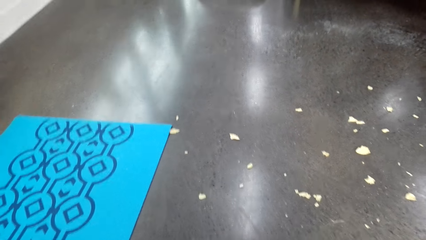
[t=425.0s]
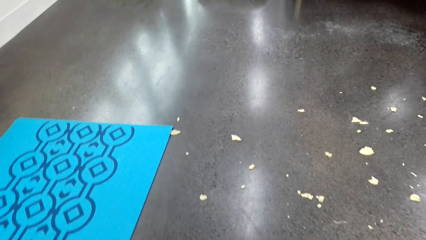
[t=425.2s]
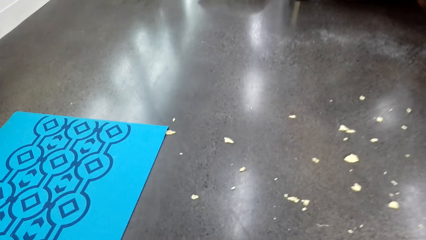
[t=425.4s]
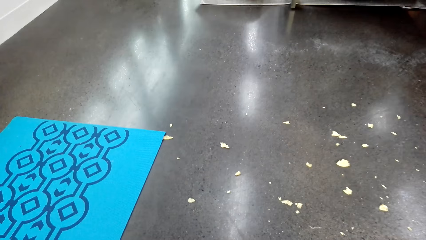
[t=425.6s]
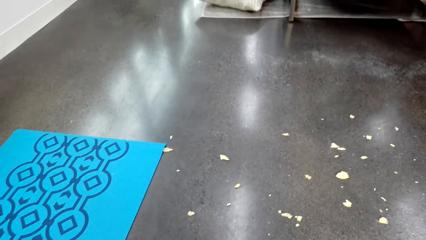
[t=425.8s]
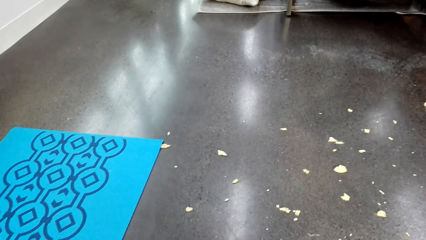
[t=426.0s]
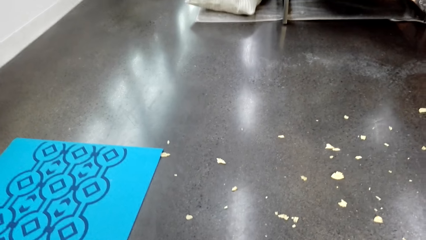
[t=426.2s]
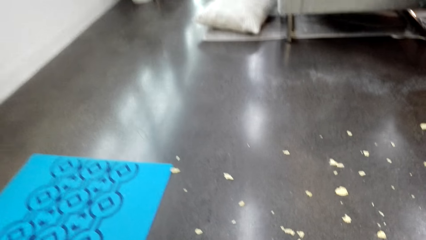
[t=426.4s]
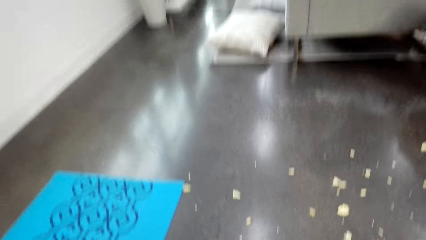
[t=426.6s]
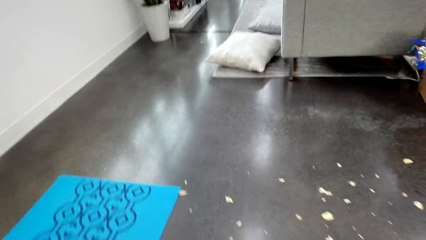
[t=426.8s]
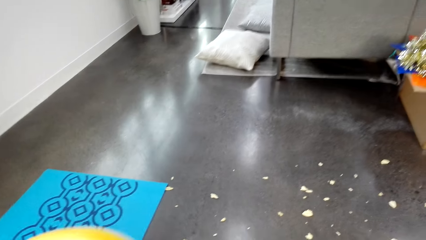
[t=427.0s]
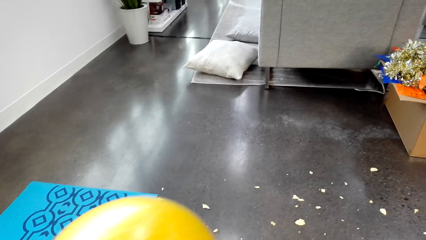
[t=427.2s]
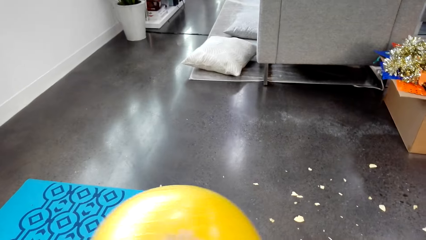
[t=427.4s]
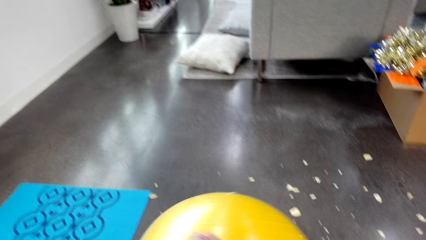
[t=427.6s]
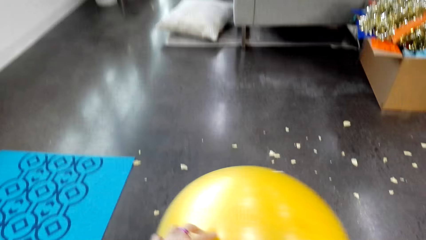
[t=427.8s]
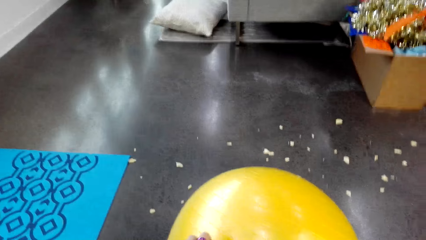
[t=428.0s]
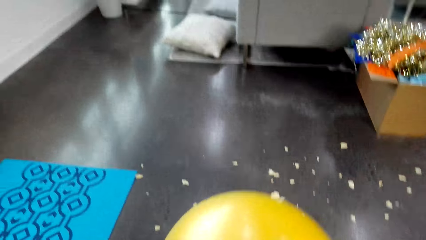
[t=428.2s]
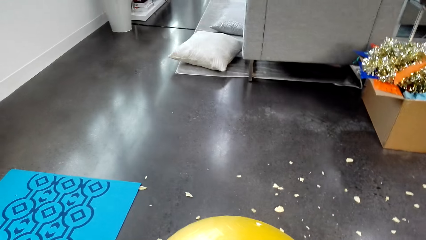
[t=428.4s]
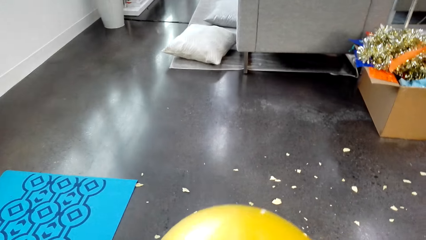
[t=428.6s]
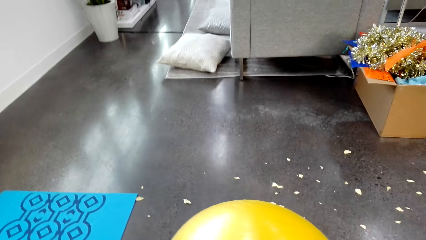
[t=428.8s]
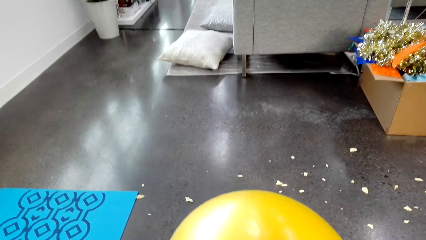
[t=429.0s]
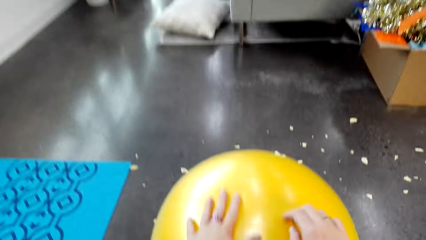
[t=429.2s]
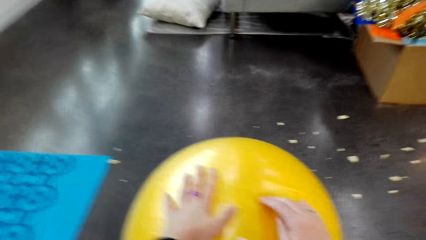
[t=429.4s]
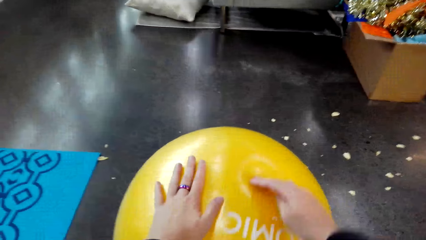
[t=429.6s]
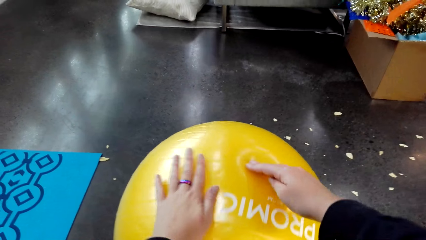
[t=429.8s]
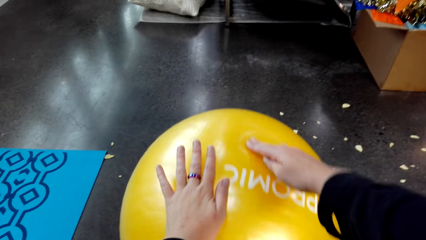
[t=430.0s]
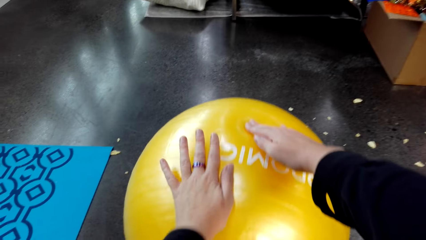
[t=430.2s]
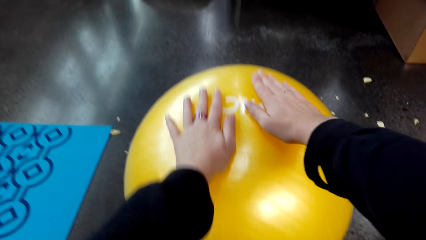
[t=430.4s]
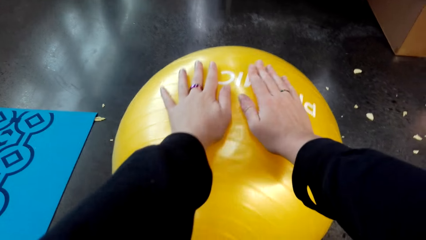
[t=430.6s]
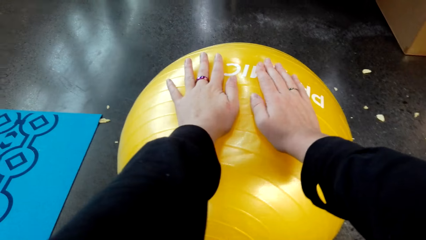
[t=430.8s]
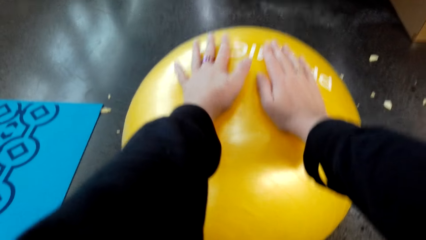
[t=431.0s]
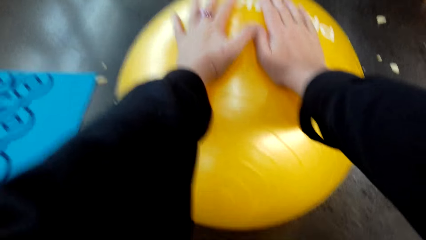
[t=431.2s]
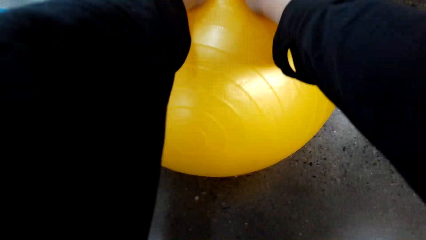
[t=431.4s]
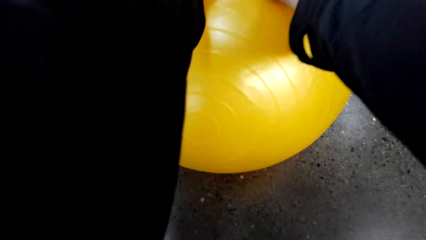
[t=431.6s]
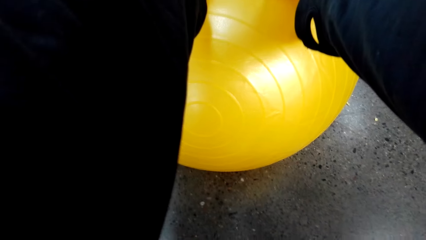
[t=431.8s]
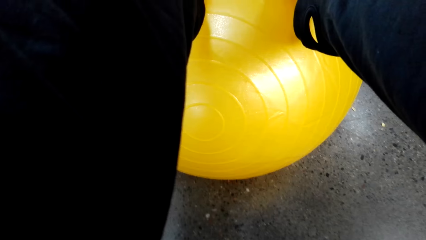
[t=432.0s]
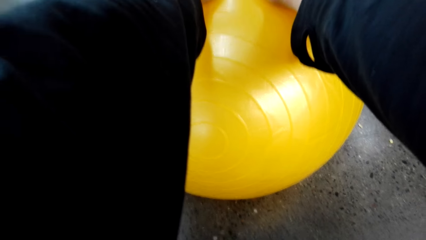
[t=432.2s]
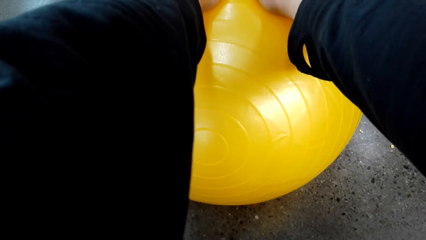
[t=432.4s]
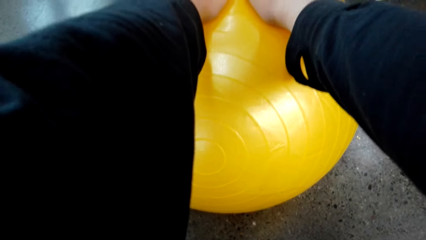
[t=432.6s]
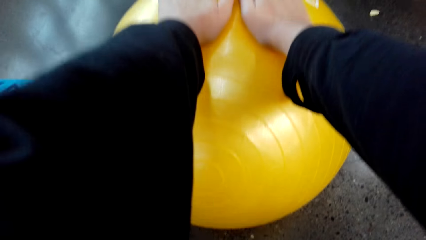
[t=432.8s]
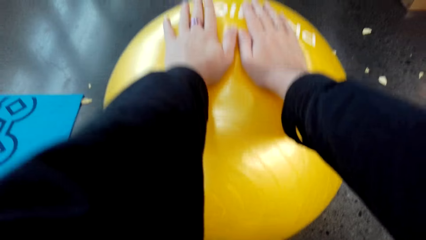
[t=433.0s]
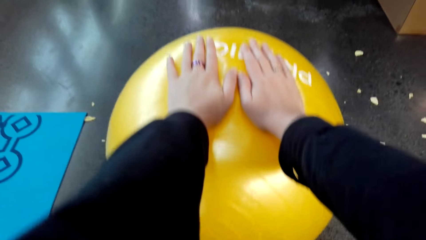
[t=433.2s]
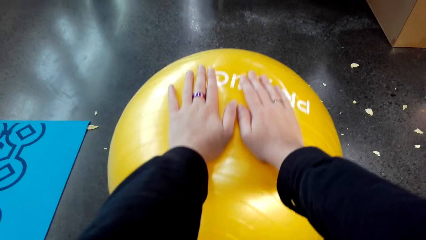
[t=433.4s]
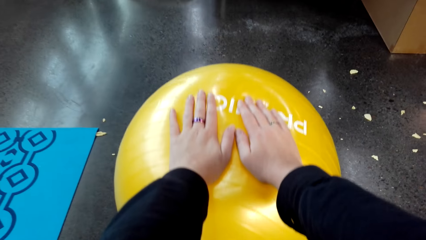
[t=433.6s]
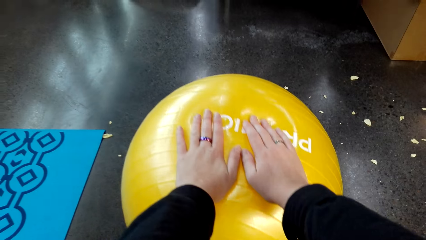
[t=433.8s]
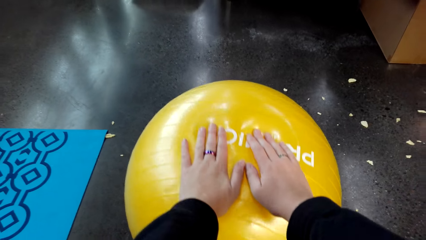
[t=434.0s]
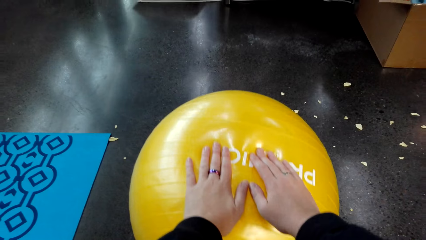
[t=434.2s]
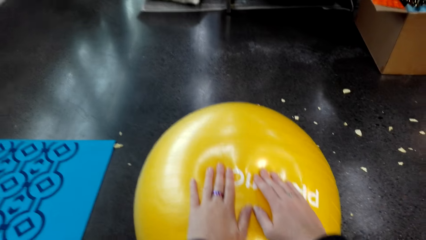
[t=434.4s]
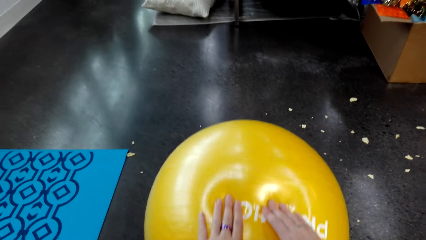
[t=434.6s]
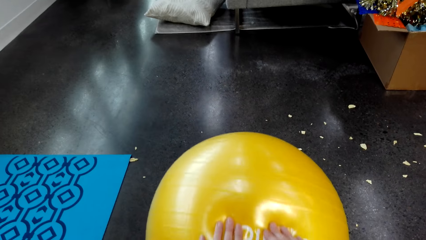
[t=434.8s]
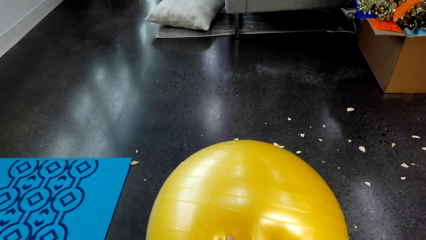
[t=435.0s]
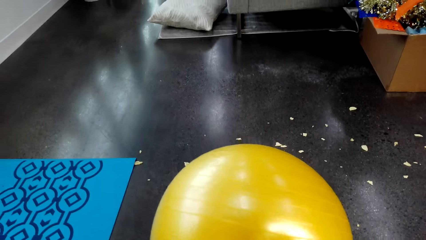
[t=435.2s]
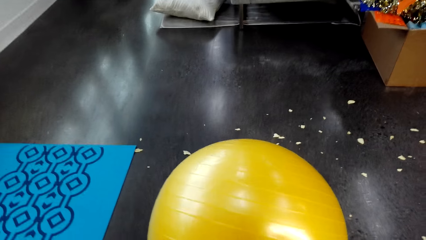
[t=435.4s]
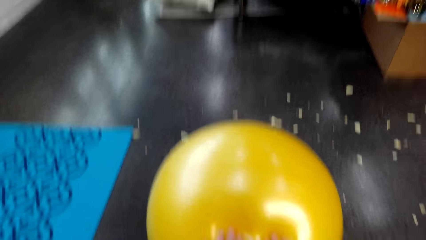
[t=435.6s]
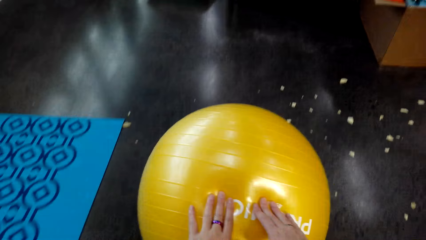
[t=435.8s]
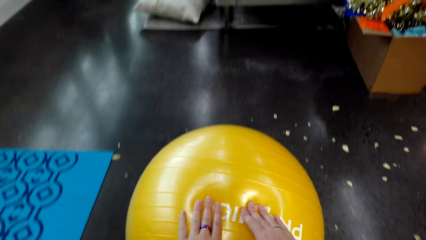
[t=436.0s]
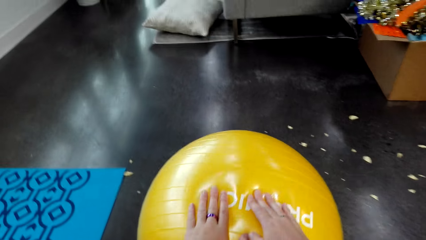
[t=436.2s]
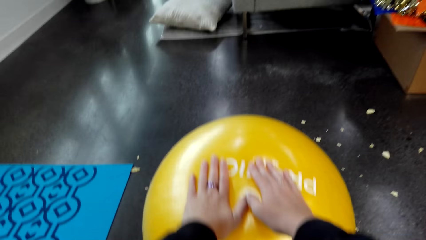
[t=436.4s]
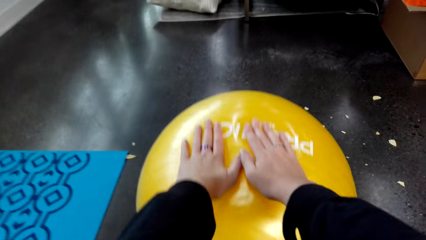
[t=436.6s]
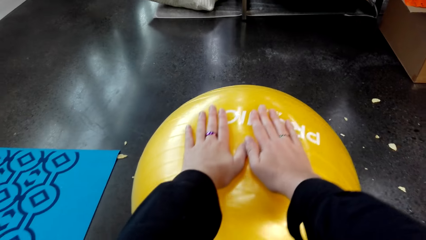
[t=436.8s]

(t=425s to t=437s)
The camera wearer rolls a yoga ball. They hold the balance ball. They exercise with the balance ball.

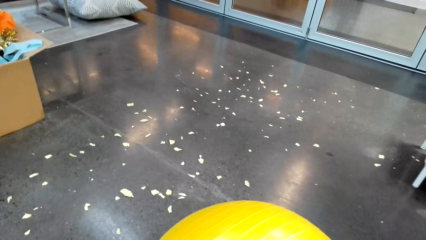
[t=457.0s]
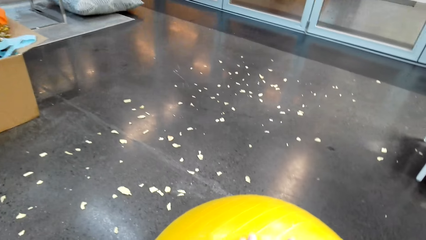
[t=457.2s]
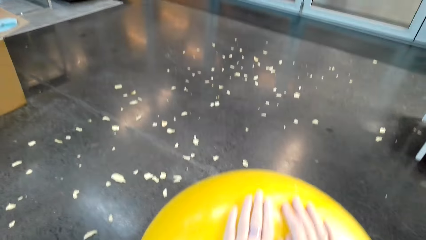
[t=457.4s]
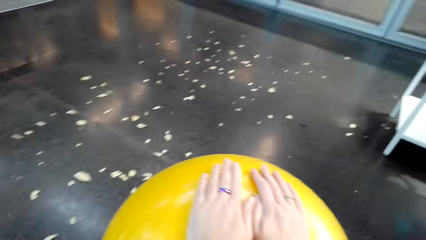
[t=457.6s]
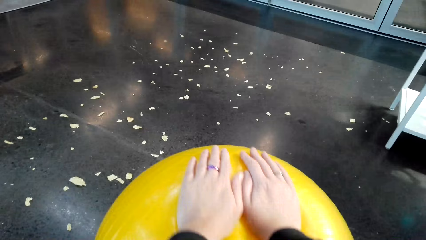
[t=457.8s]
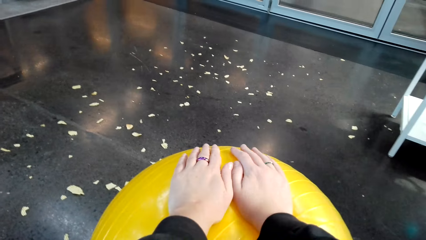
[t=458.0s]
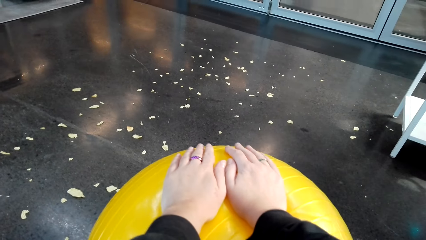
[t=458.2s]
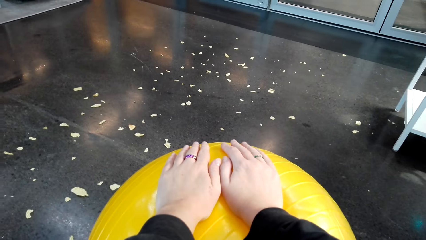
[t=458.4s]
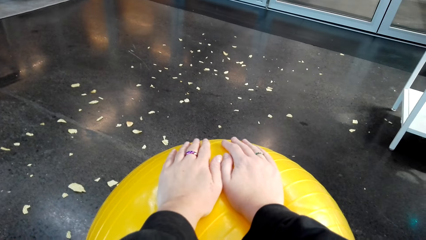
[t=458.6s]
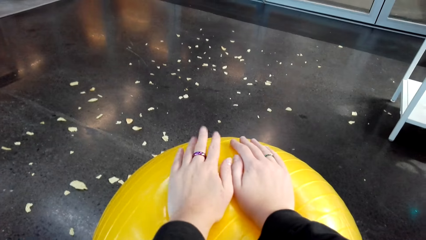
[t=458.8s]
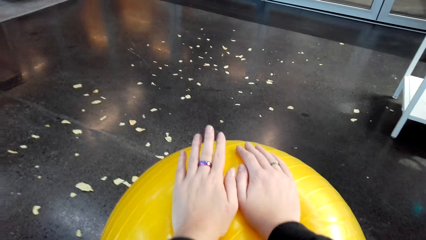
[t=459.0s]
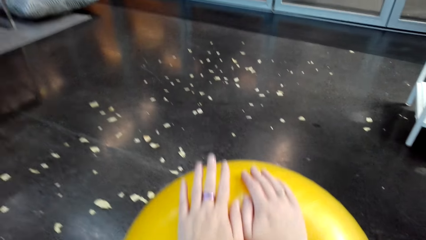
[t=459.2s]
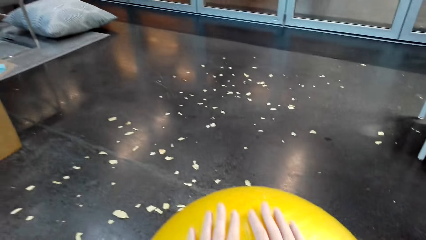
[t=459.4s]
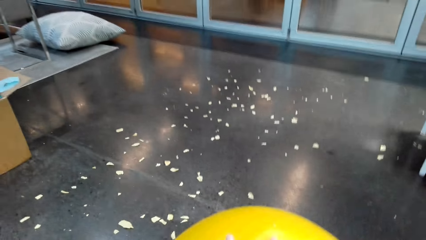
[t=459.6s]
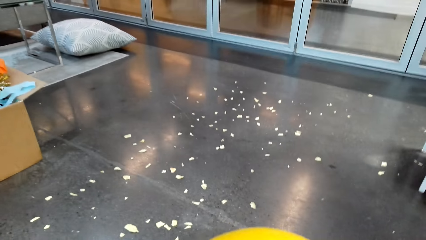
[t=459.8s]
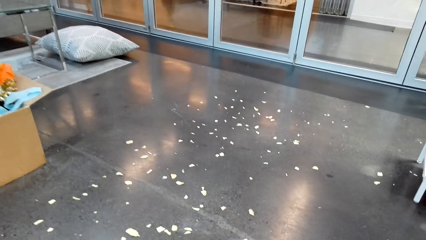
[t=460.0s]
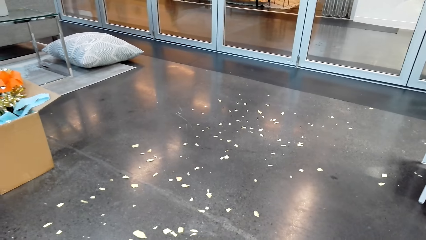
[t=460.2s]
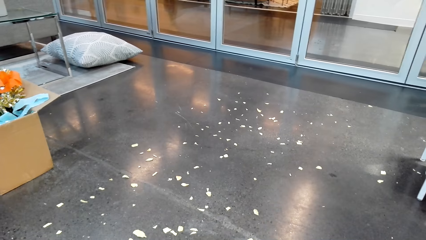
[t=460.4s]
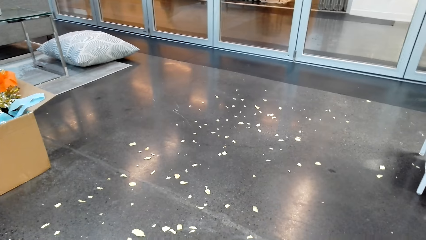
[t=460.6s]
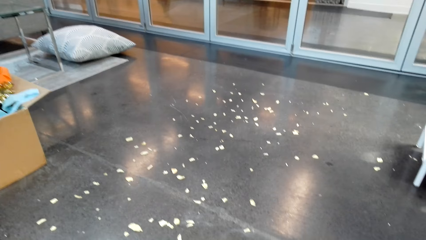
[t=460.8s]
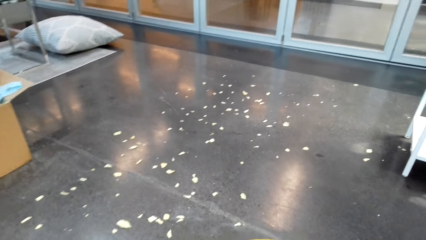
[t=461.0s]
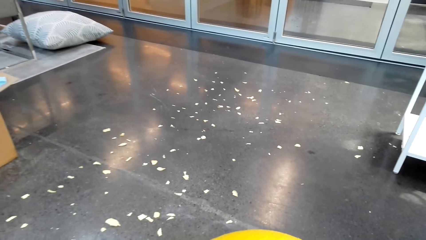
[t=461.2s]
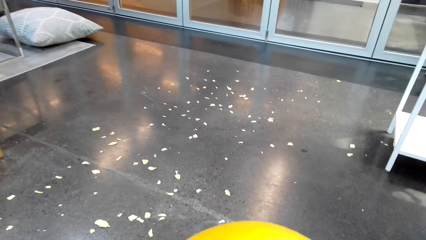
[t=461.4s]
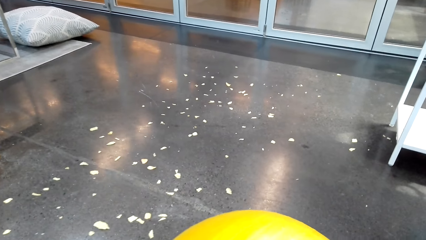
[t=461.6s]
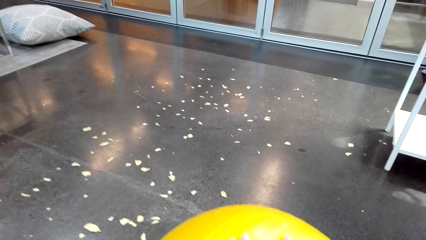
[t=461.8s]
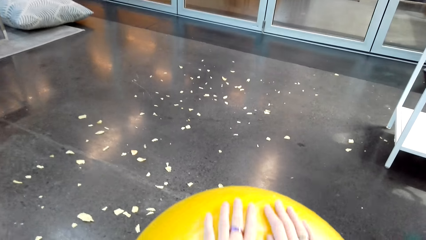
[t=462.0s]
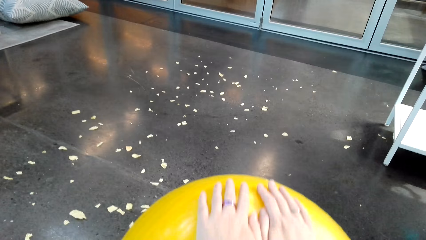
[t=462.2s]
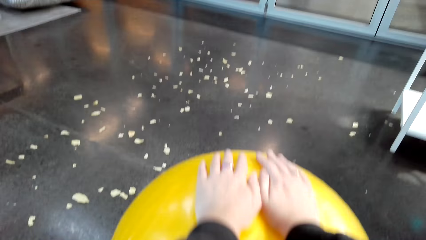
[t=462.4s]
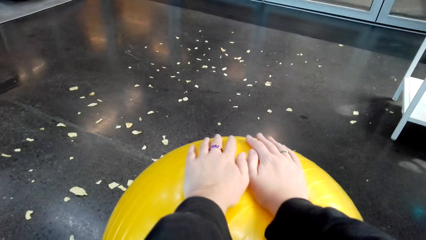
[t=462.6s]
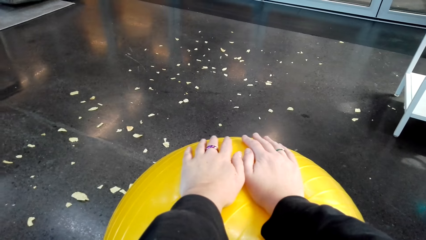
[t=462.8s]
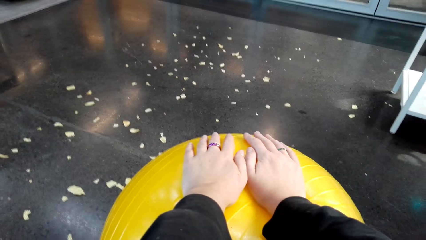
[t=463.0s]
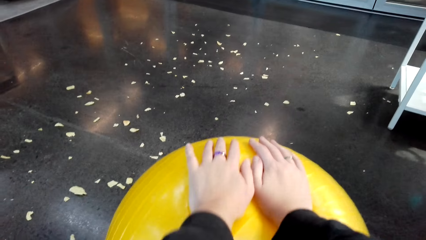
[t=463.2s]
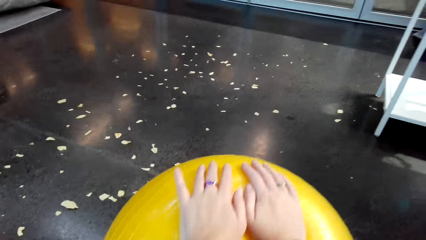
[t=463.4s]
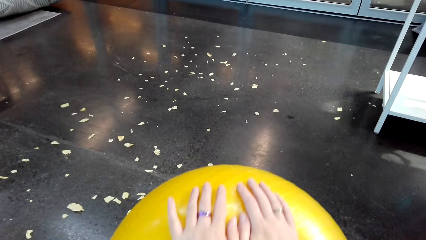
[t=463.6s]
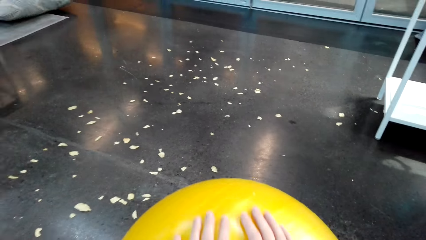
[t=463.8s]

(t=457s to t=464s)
The camera wearer exercises with the balance ball.
